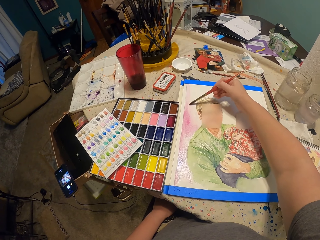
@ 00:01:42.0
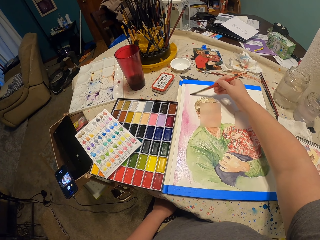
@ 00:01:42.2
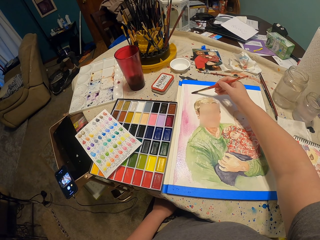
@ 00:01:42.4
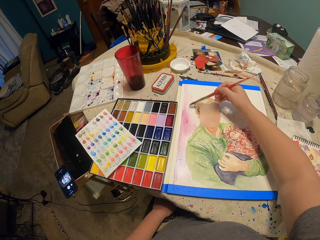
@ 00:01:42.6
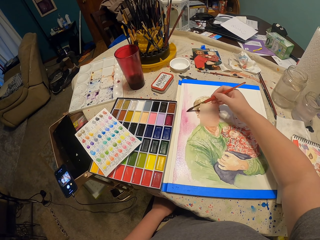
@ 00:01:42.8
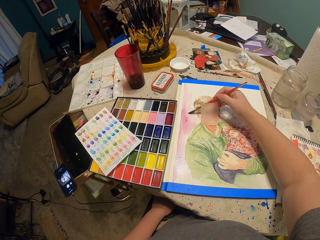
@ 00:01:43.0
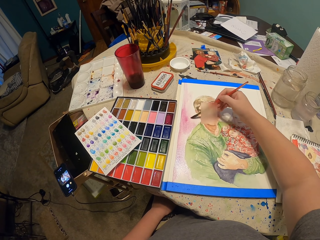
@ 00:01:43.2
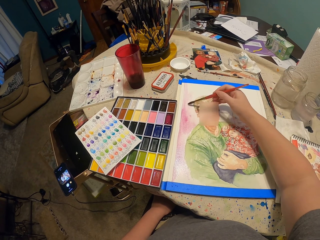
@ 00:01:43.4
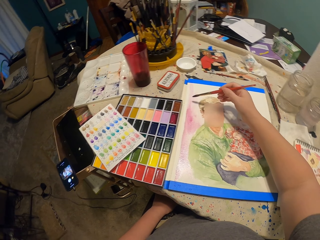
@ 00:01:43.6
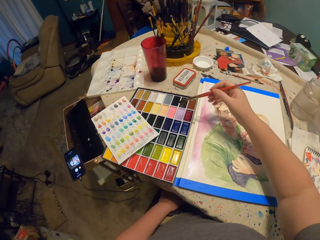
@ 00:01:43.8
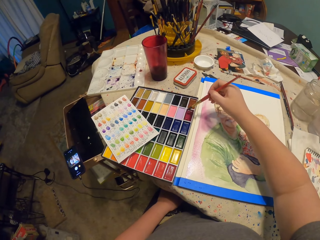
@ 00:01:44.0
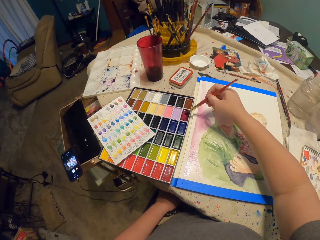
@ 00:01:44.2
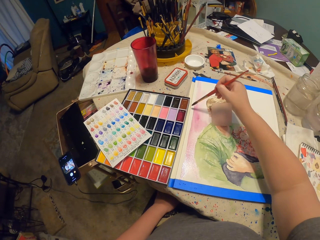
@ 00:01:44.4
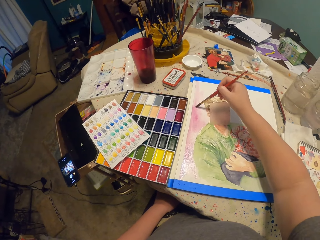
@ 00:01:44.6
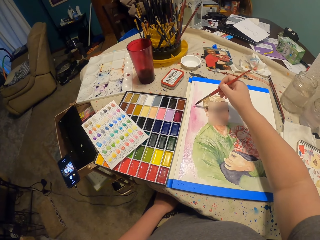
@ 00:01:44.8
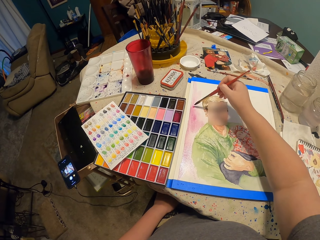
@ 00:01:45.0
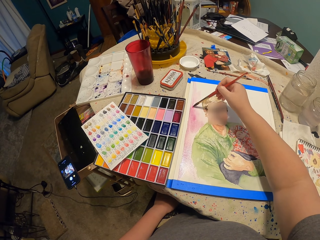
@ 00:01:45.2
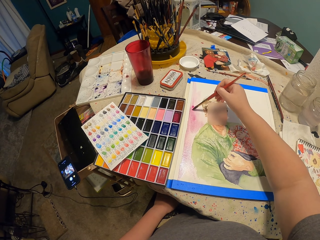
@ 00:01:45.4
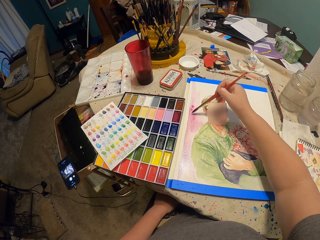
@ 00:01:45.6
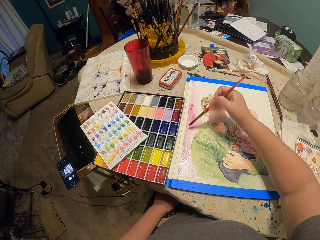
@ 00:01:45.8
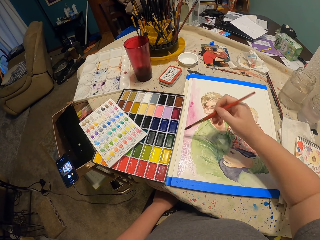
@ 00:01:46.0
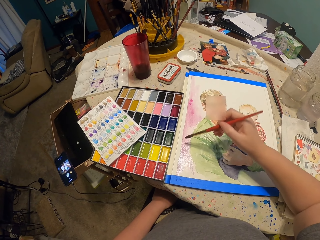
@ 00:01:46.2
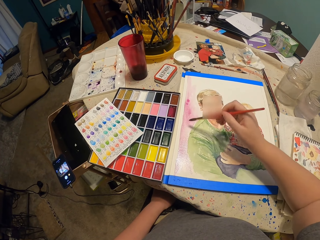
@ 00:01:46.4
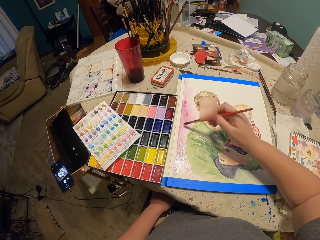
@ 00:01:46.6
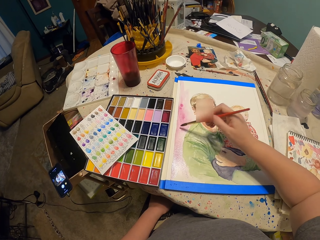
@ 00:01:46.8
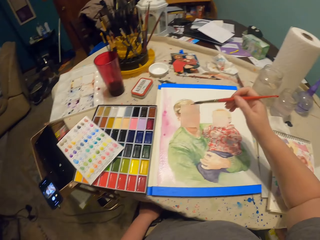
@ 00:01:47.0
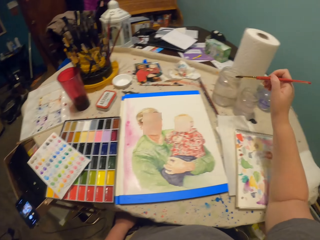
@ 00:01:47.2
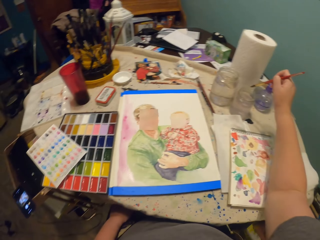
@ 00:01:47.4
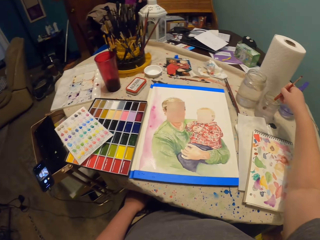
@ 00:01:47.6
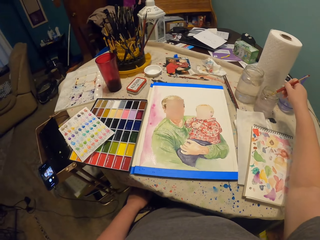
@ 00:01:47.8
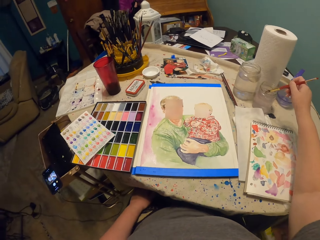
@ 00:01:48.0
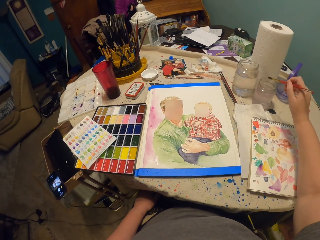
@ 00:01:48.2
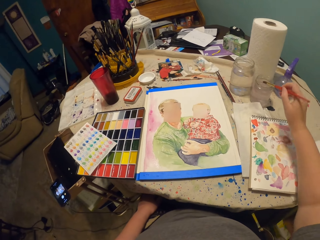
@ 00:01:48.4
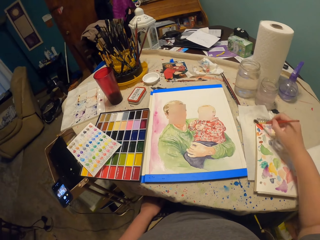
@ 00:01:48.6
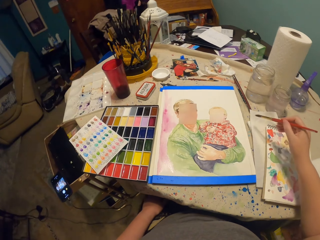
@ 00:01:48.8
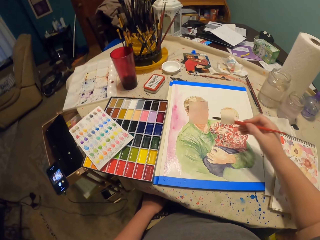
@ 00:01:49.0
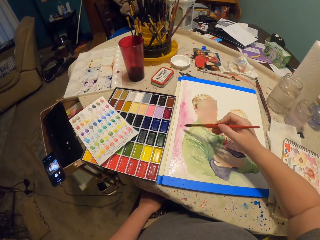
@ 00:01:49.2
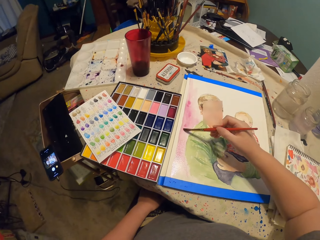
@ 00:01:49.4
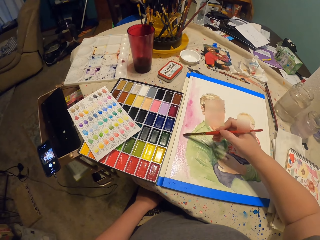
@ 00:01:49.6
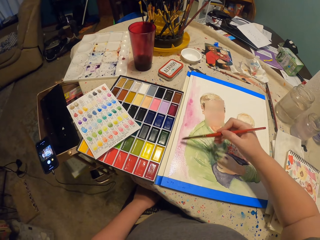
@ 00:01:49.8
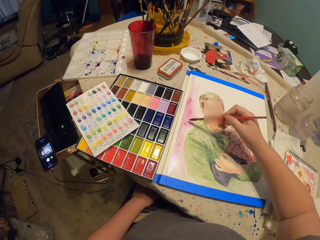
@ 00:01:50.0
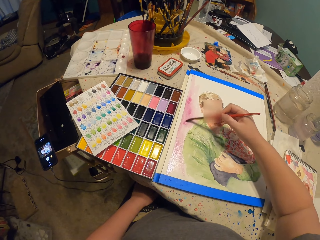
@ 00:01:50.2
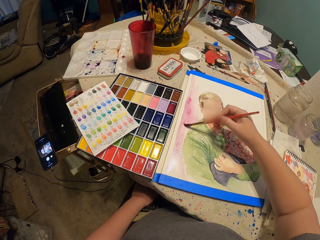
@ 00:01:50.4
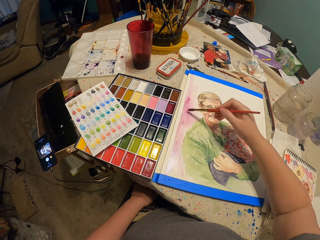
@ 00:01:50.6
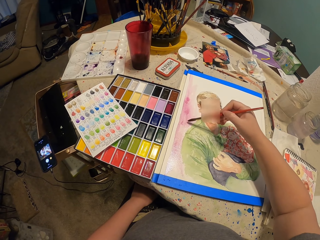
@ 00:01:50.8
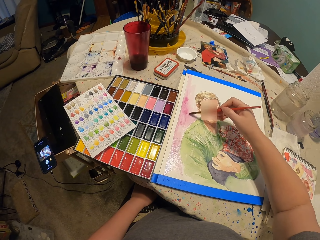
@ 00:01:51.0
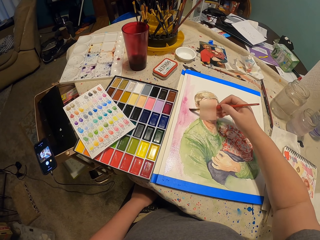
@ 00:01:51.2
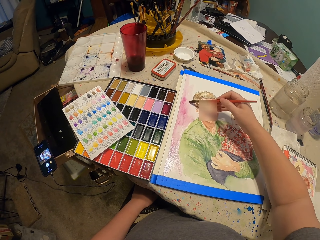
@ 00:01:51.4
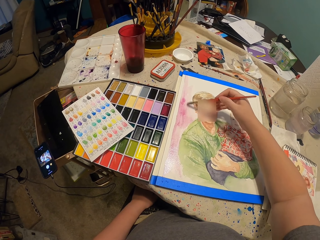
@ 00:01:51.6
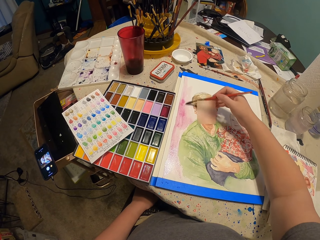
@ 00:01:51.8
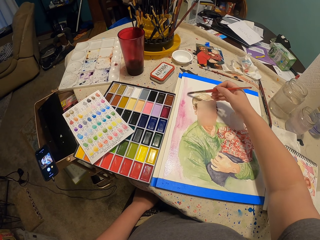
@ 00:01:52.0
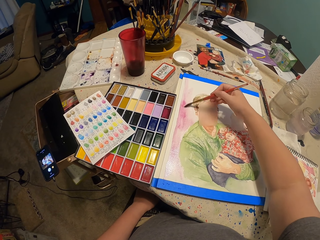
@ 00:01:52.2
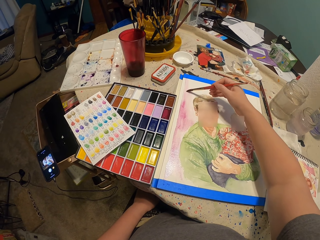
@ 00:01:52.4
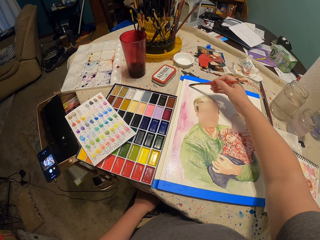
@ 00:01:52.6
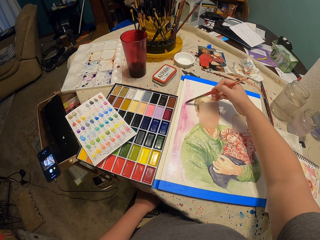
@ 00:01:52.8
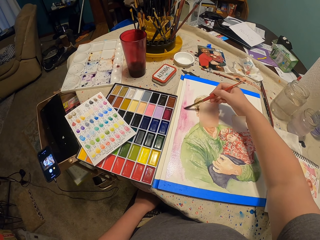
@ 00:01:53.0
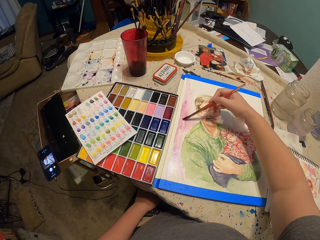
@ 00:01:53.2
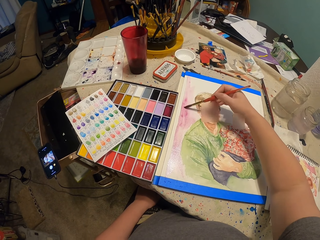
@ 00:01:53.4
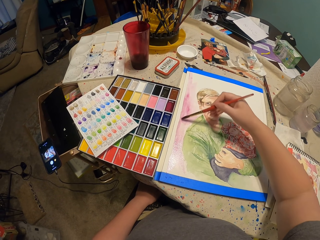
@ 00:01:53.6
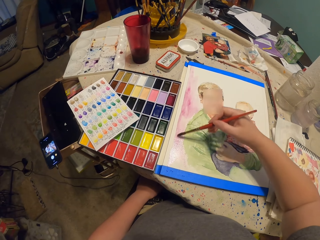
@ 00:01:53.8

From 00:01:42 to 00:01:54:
The camera wearer takes paint in the palette with the paint brush. They paint on the paper on the table with the brush. They dip the paint brush in the water container. They tap the brush on the paper. They paint on the paper on the table with the brush.

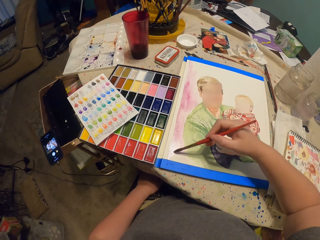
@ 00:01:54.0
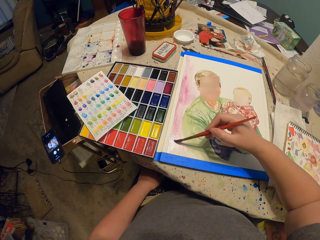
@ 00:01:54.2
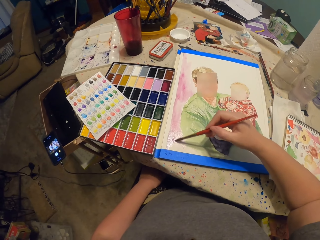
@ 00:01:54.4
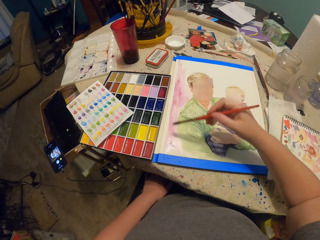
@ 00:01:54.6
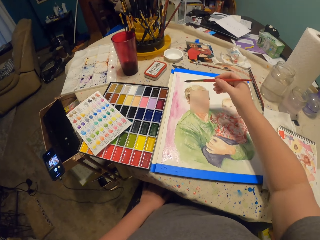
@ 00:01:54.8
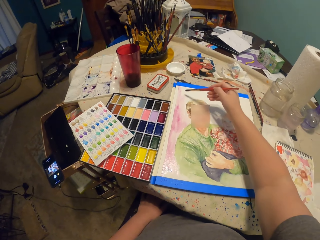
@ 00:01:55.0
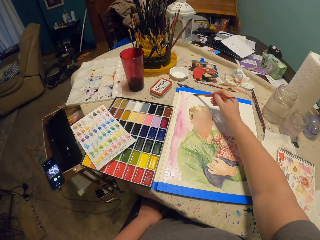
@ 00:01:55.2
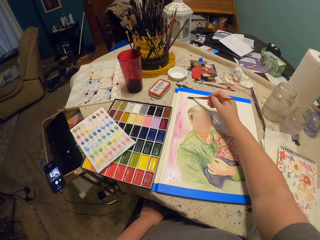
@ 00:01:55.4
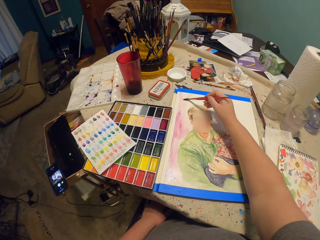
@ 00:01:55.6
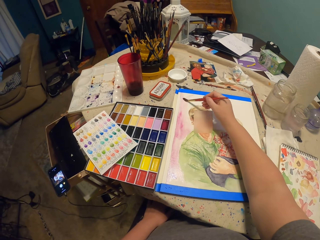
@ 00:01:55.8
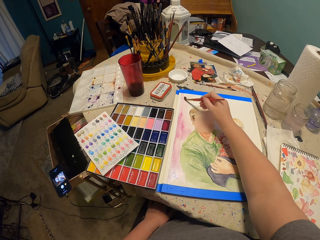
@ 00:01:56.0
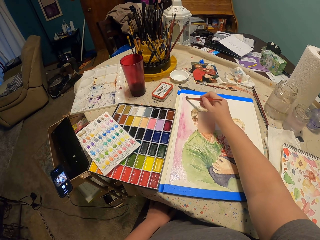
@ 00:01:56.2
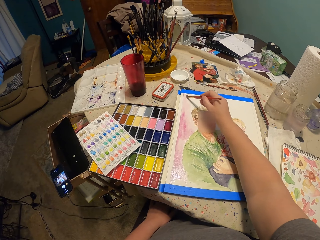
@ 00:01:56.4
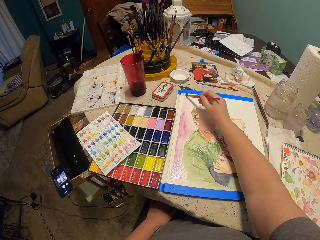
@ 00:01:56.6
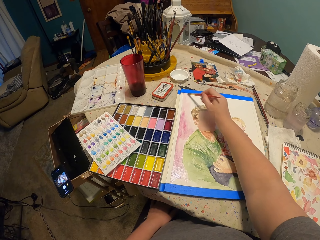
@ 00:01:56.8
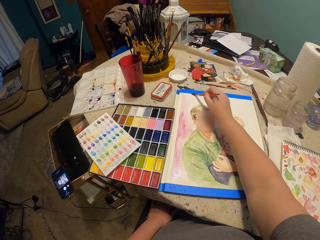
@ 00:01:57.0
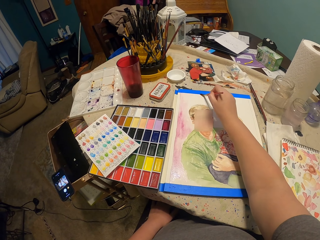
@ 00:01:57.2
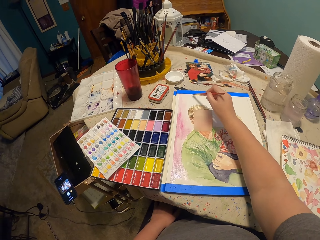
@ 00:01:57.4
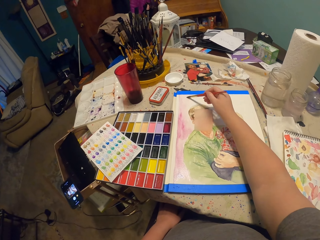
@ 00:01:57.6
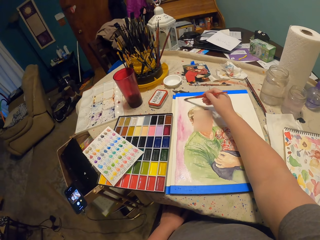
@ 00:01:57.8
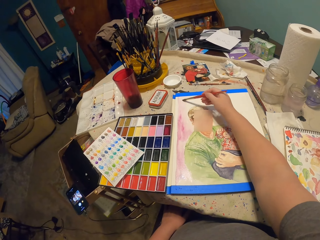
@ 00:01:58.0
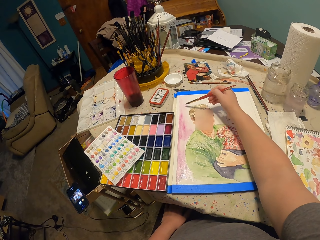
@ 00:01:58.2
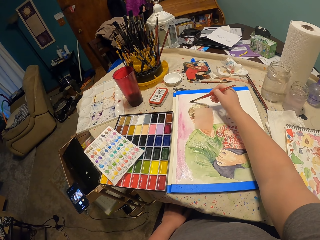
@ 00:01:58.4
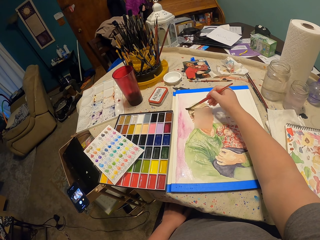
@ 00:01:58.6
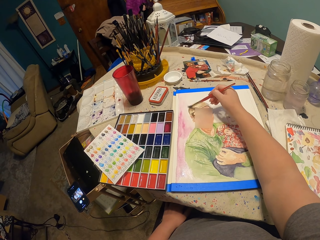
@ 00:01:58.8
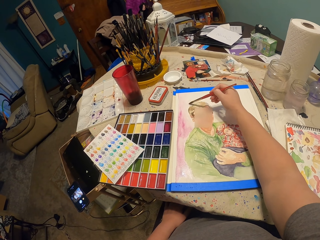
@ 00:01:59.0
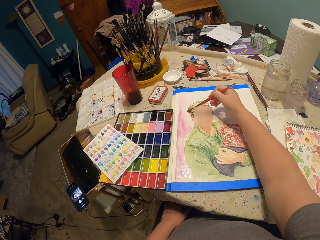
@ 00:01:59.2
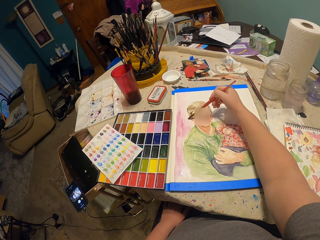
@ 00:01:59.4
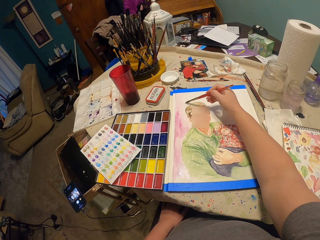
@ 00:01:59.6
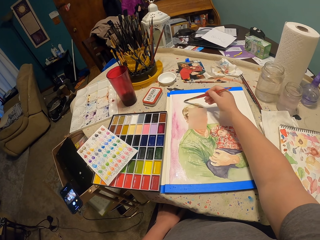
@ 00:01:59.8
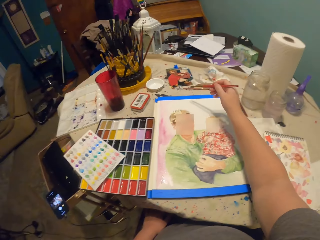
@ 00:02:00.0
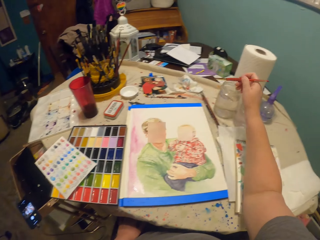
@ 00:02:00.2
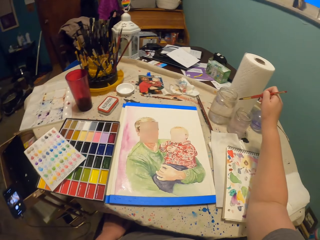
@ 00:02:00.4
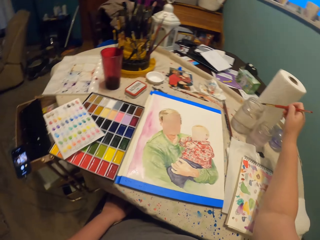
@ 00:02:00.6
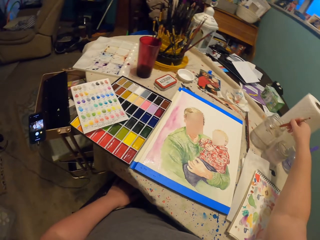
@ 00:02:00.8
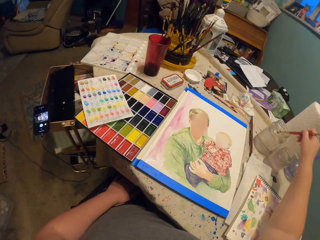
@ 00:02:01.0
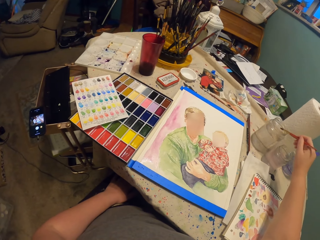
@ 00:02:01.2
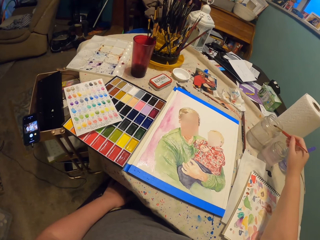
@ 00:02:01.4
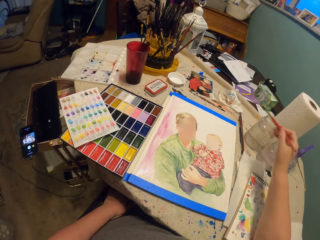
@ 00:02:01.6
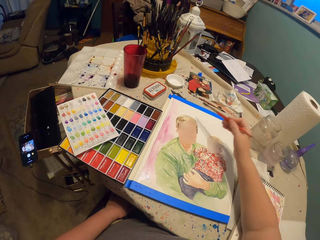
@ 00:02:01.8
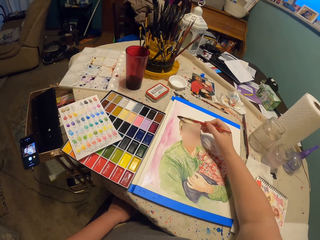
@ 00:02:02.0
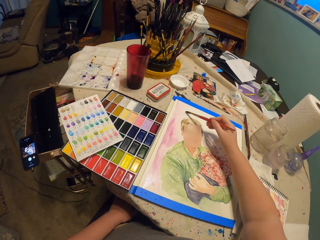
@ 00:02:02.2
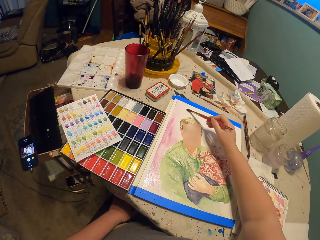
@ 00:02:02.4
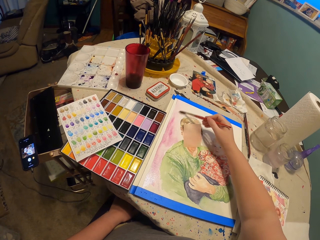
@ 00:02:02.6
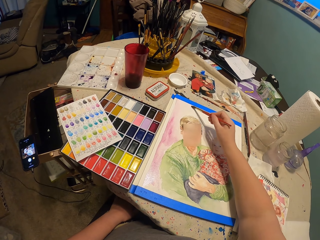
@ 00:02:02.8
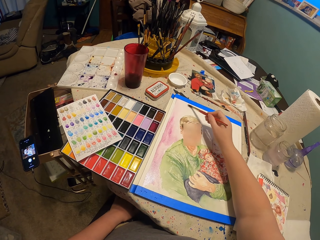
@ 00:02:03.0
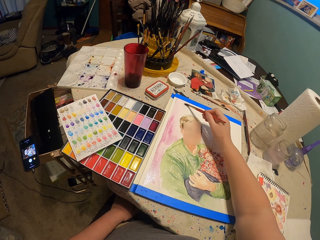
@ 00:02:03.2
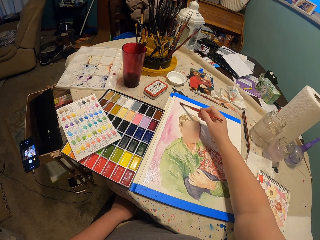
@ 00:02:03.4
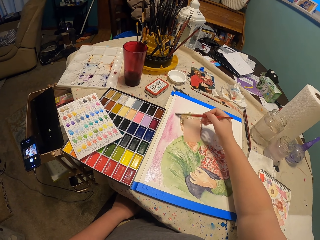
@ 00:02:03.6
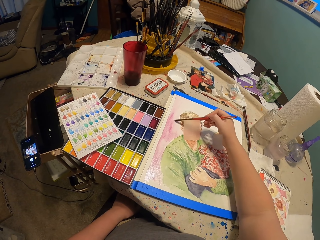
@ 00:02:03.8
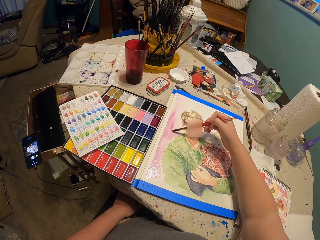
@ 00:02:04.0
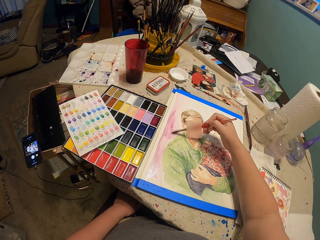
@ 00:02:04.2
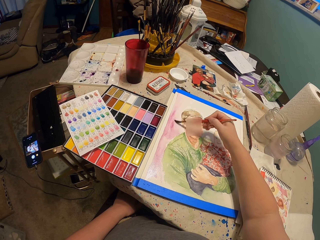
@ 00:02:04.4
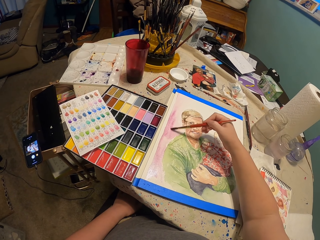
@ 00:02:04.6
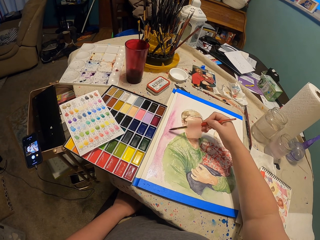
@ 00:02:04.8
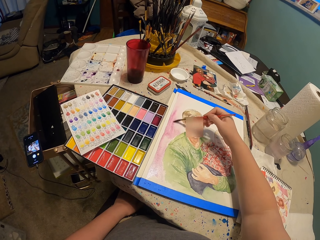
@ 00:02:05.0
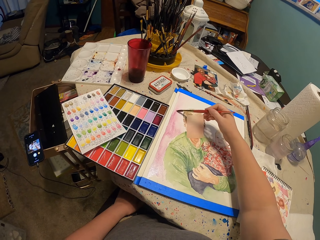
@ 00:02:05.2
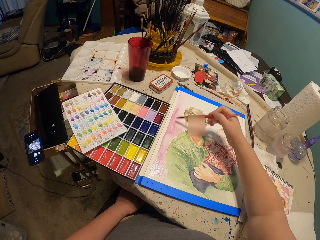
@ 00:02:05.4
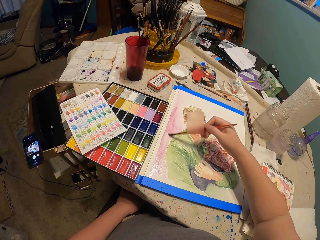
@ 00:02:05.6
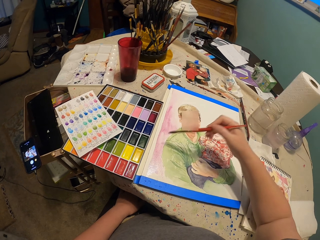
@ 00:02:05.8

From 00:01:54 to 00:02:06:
The camera wearer dips the paint brush in the water container. They paint on the paper on the table with the brush.
